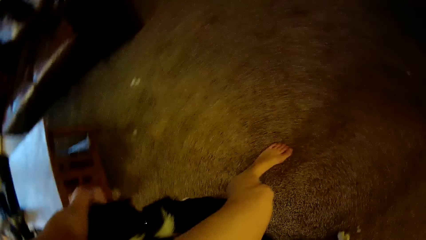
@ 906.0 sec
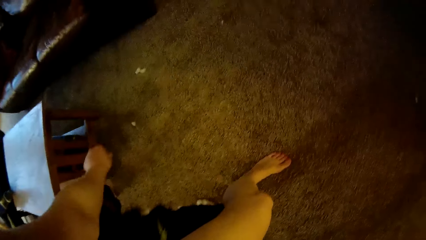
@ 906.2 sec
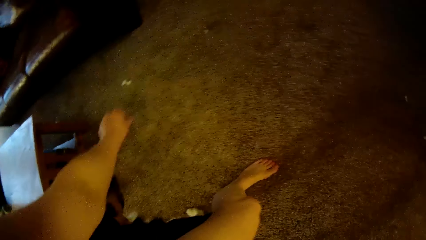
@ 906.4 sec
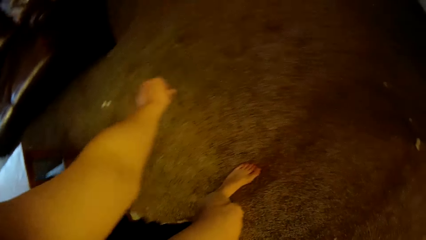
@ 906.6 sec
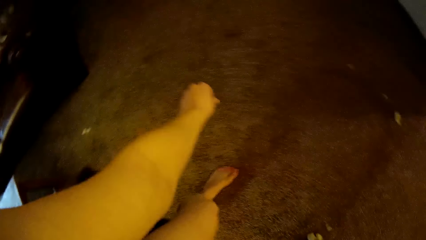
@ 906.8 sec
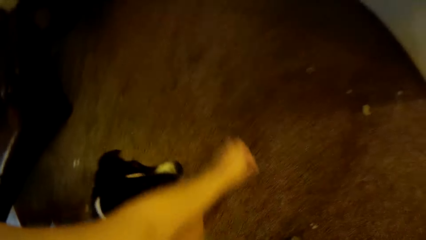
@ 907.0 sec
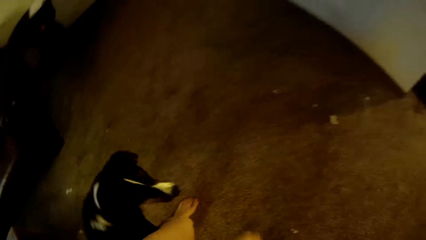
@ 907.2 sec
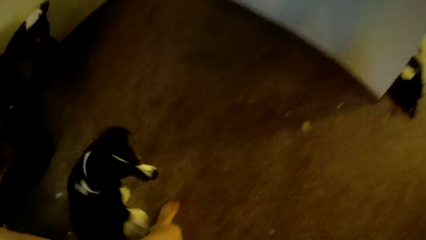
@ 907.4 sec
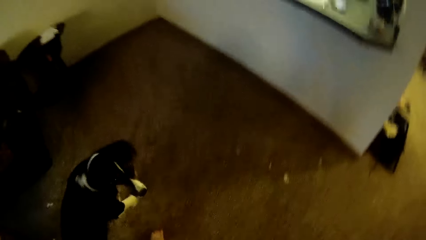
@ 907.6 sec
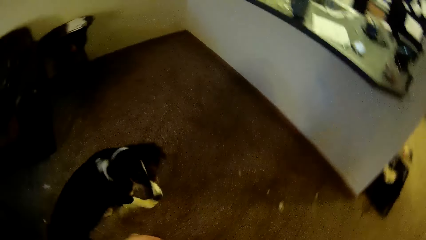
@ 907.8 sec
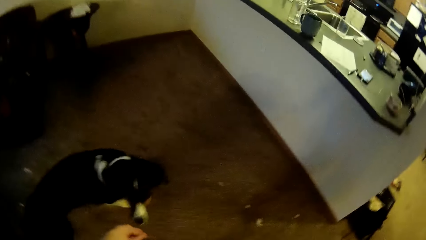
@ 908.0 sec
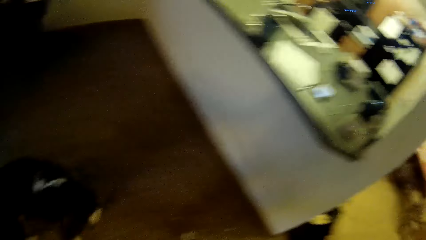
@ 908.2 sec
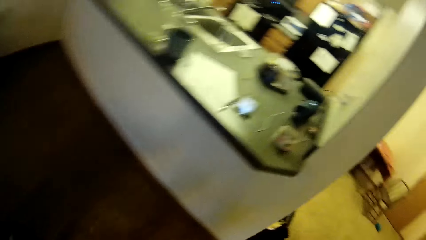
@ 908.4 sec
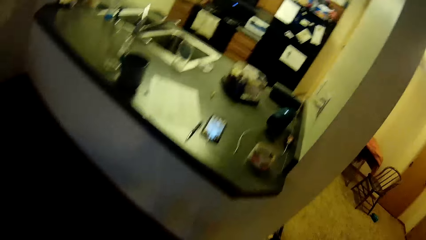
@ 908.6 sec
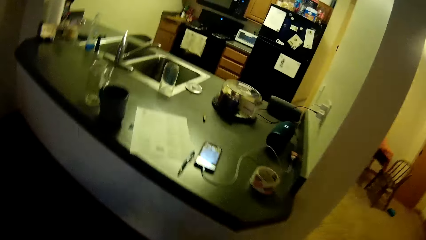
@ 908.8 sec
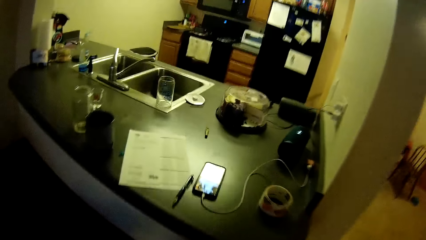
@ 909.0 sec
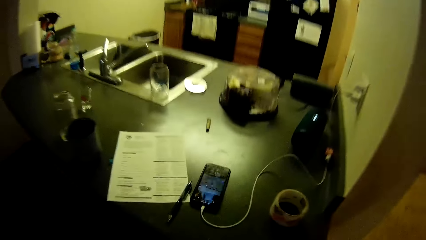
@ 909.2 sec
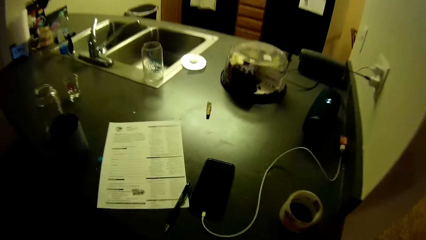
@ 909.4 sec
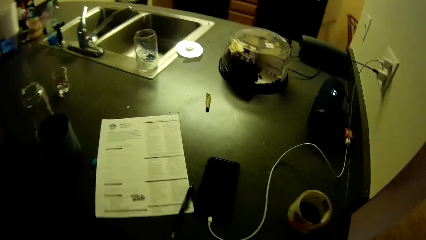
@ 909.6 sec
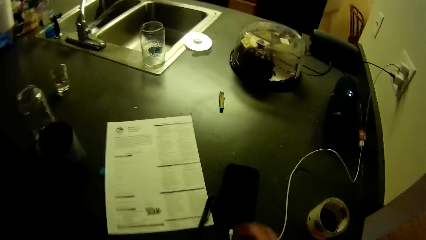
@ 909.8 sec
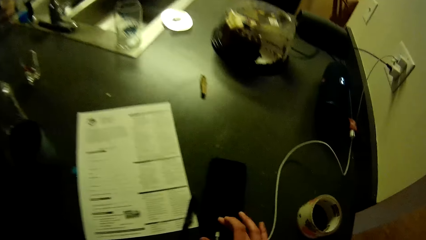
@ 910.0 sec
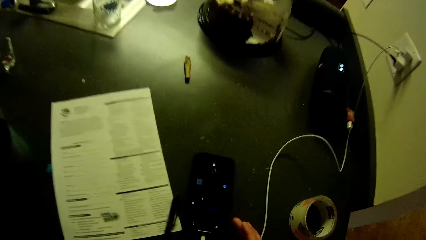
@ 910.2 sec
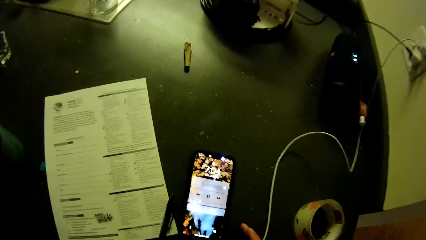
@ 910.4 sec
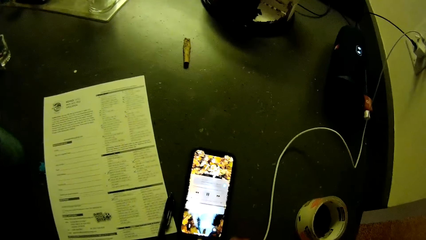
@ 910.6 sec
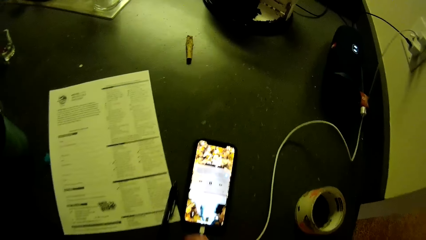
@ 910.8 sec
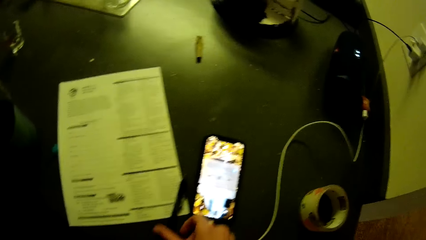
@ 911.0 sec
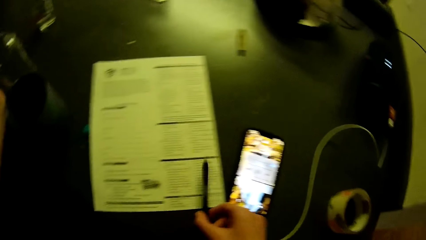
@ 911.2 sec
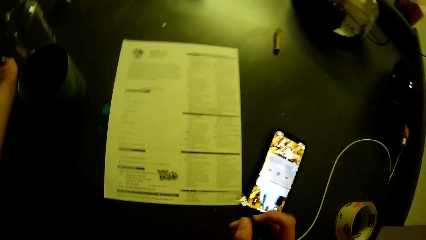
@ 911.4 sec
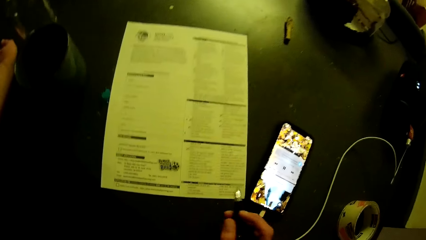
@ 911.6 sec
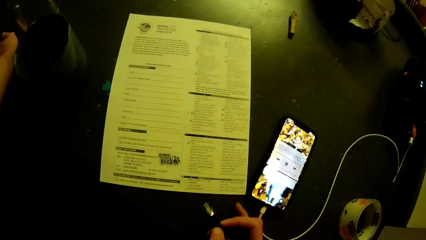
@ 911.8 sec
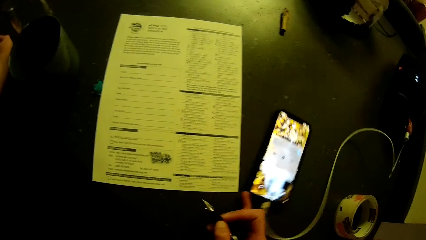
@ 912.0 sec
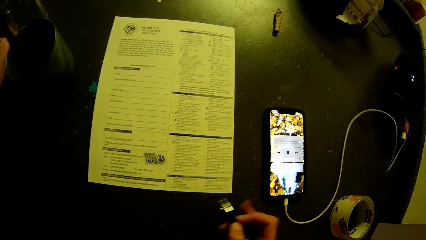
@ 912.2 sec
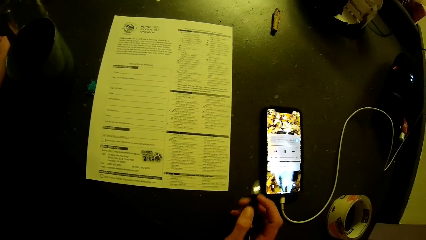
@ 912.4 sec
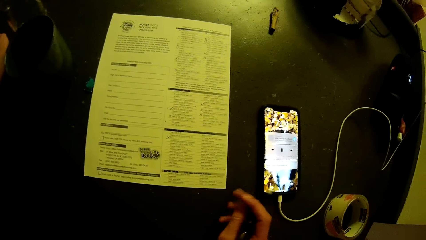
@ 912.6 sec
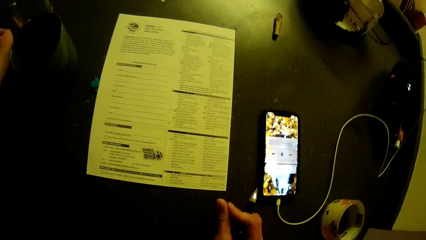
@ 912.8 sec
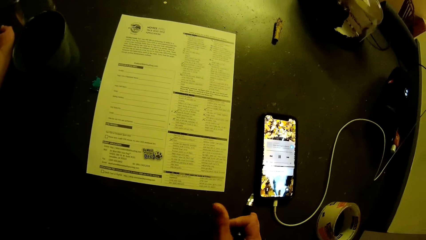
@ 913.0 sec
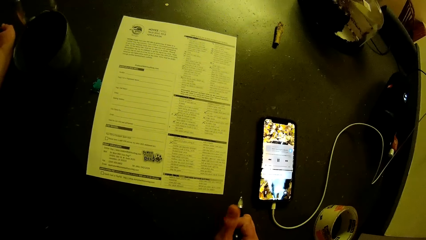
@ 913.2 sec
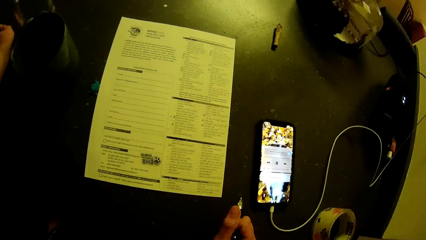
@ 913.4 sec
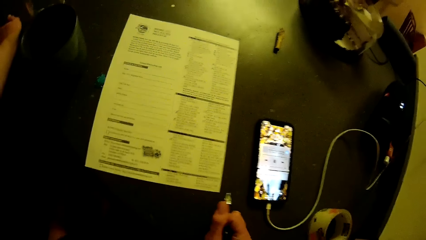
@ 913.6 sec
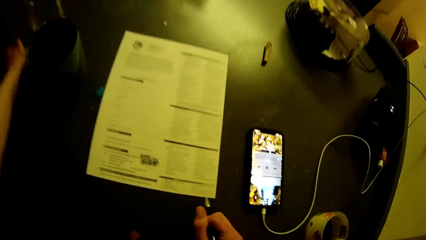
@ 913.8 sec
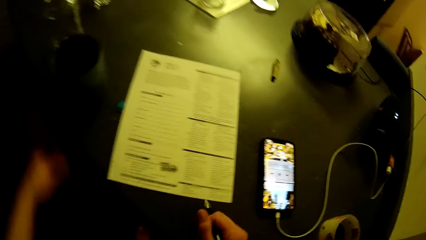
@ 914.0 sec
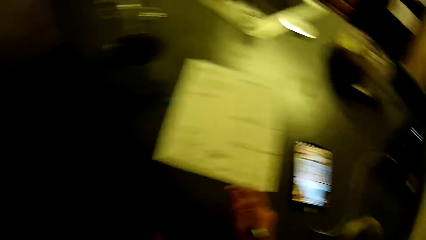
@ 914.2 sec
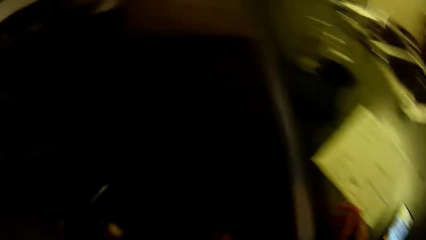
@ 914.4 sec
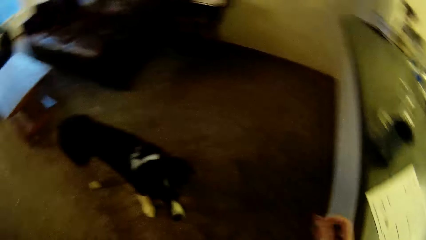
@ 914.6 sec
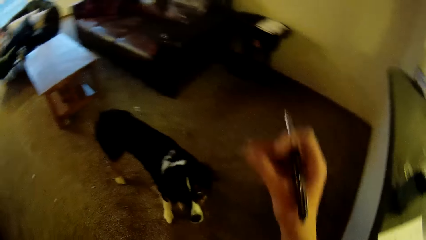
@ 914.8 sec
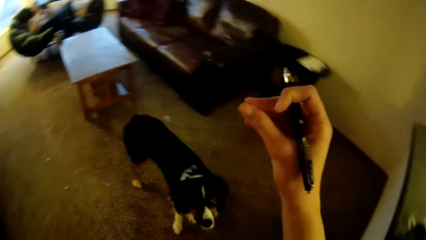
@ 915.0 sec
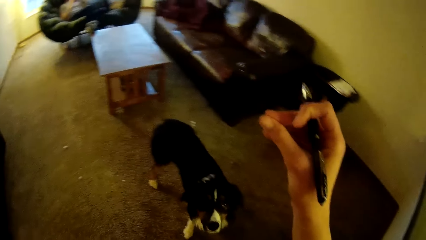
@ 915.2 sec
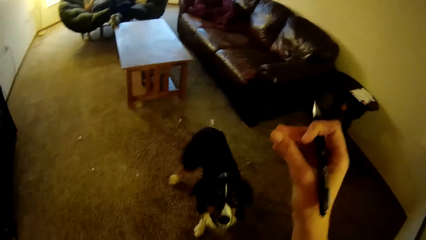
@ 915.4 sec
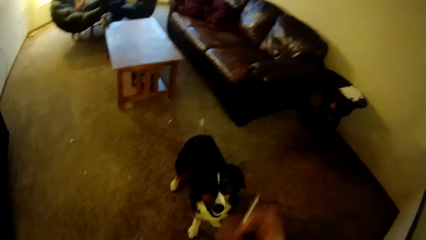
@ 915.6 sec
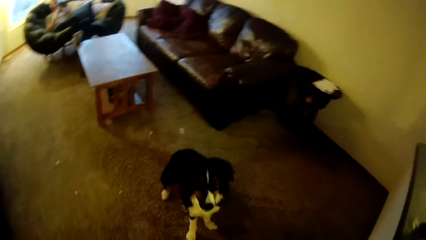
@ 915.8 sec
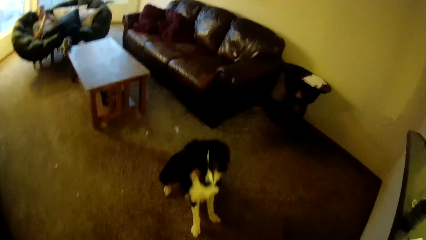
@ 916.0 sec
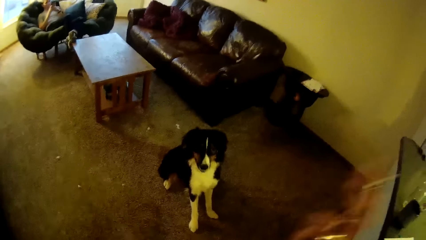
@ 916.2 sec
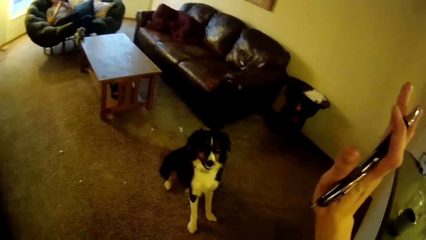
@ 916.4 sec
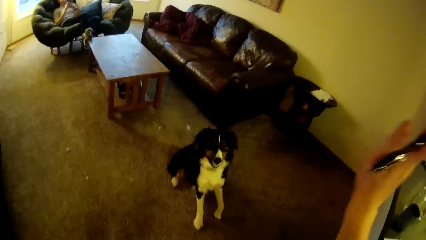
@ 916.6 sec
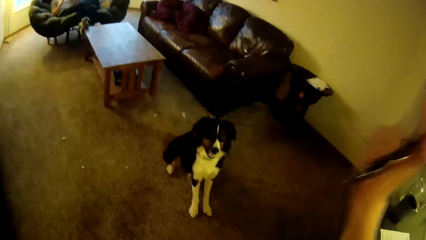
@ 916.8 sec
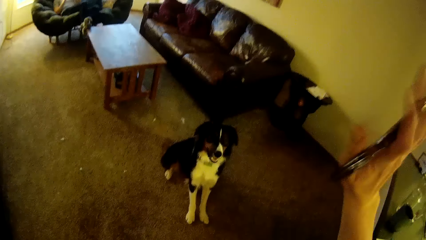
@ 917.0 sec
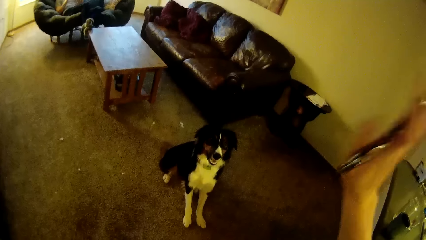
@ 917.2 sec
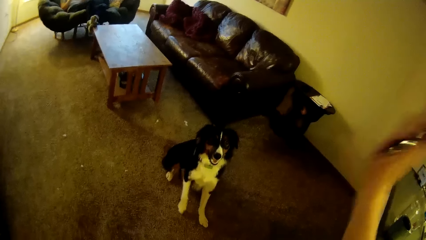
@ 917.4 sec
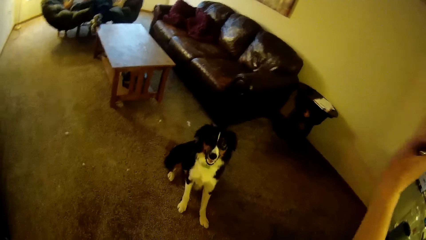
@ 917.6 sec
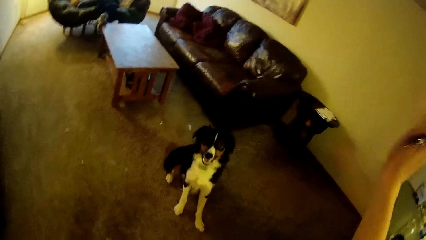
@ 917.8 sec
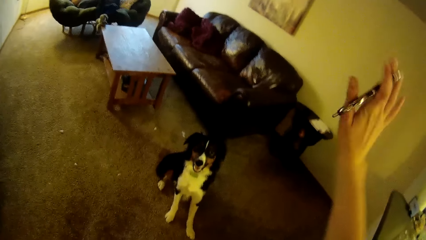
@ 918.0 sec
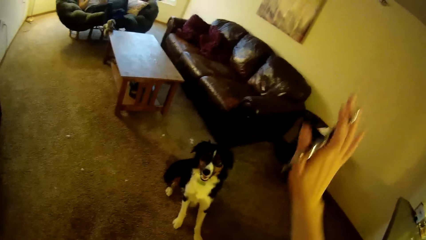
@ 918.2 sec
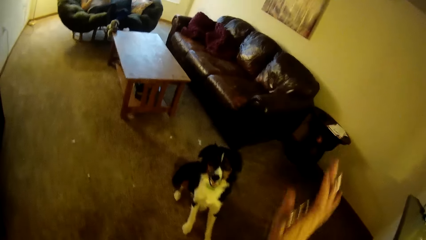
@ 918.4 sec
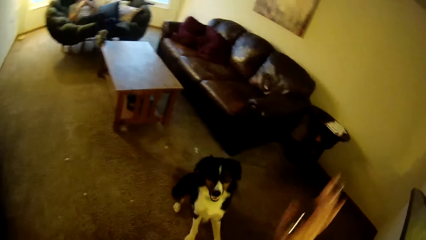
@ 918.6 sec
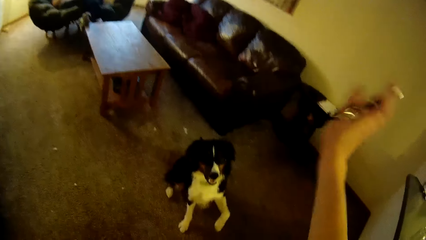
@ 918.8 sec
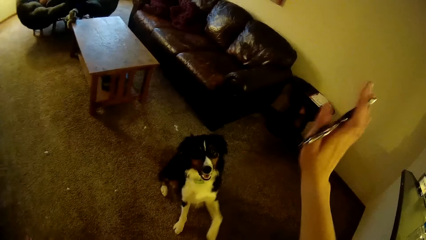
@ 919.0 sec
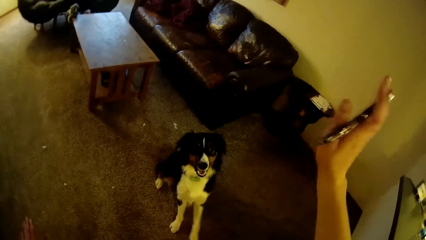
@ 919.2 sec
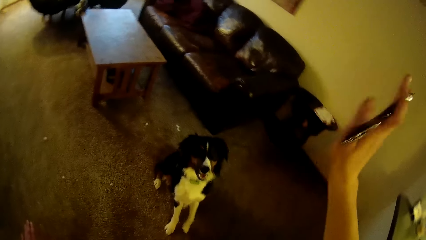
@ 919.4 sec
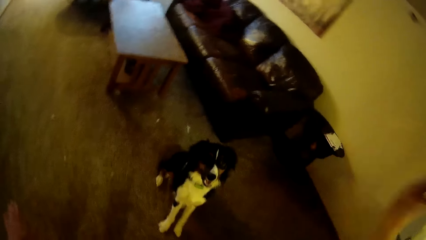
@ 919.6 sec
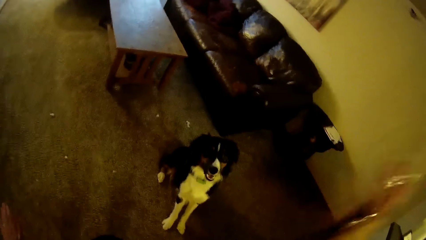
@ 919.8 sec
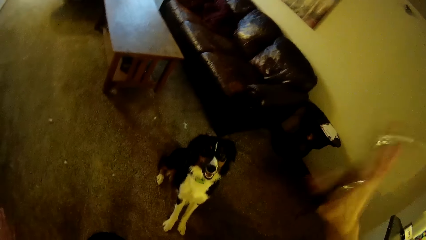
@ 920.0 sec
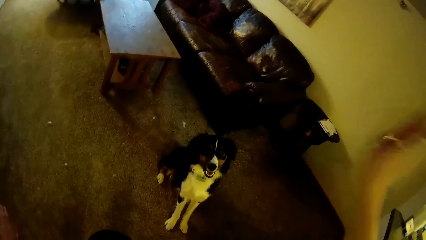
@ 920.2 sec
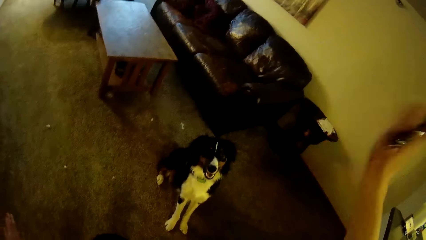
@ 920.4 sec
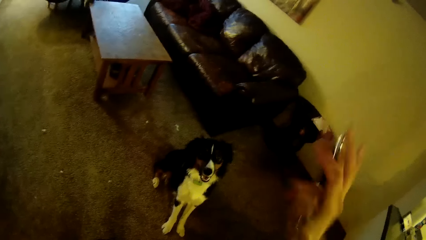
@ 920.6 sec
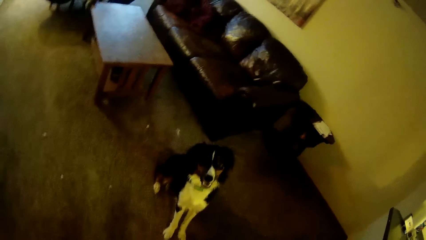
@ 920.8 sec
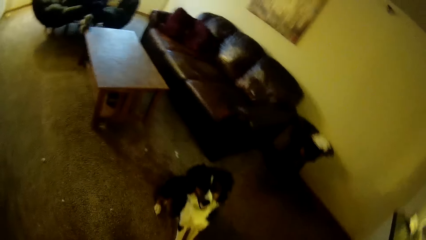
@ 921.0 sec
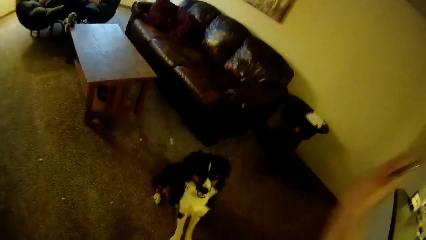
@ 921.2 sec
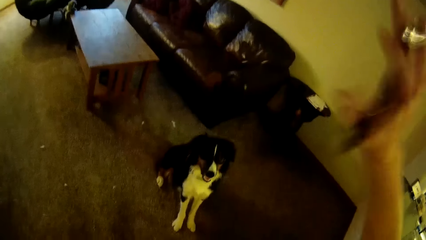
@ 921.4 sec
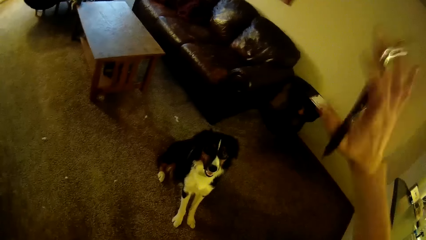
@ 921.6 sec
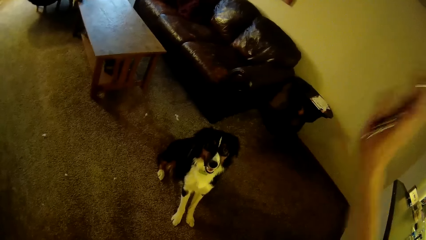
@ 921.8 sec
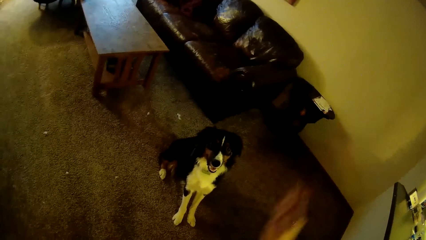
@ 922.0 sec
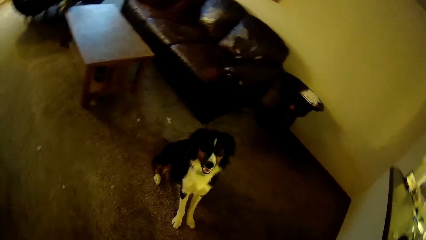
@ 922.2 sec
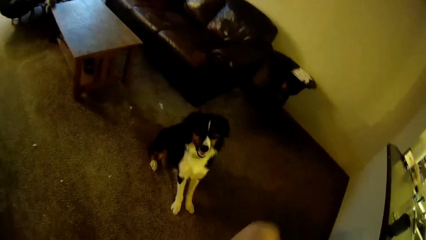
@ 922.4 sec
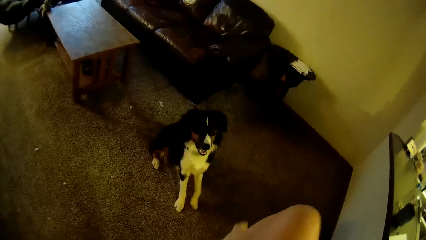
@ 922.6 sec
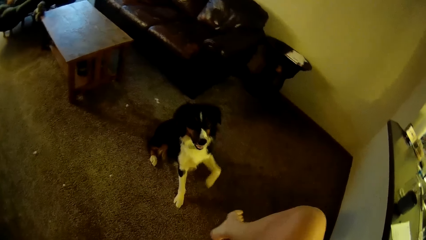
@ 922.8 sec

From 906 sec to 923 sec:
The camera wearer operates her phone on the kitchen slab. She picks up the pen on the kitchen slab and moves her phone on the kitchen slab. She trains the dog in the living room. A man sits on an air sofa. The camera wearer waves her hand.
